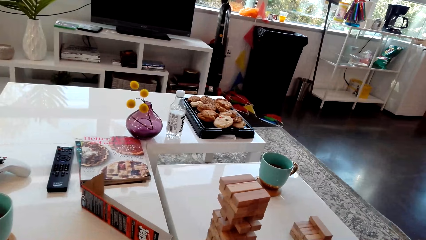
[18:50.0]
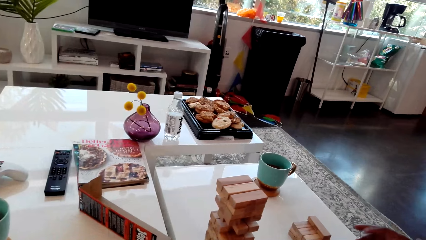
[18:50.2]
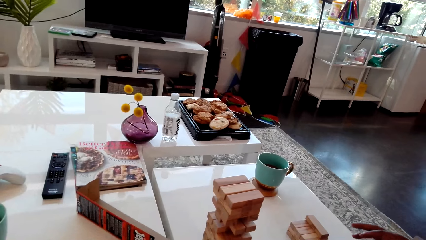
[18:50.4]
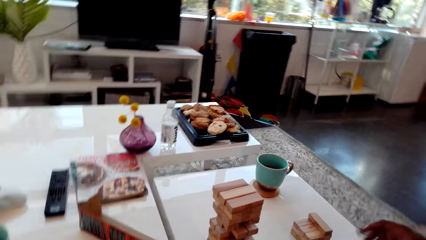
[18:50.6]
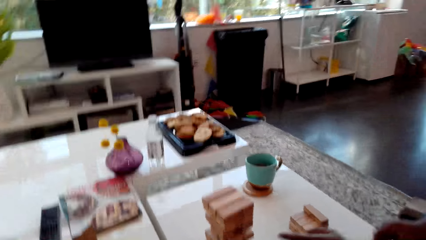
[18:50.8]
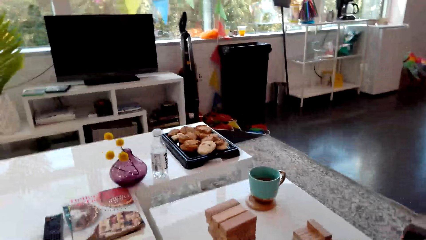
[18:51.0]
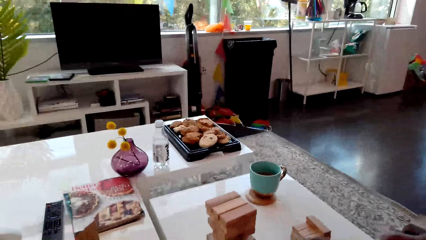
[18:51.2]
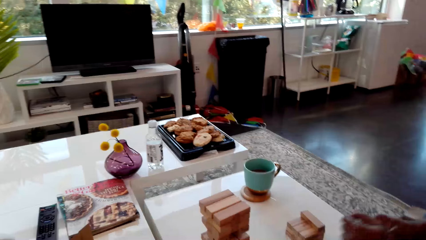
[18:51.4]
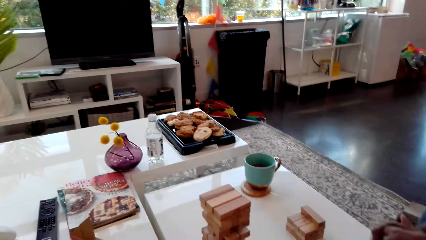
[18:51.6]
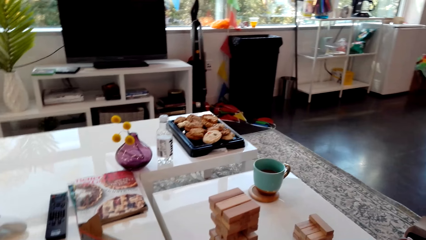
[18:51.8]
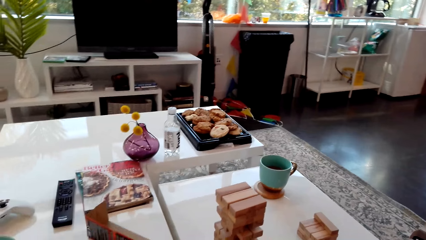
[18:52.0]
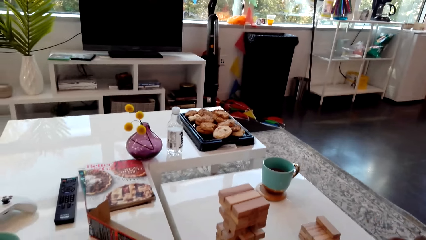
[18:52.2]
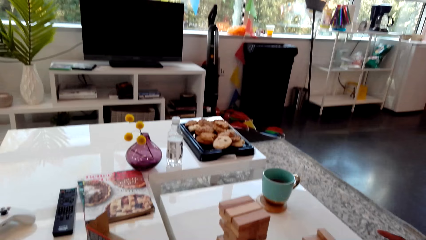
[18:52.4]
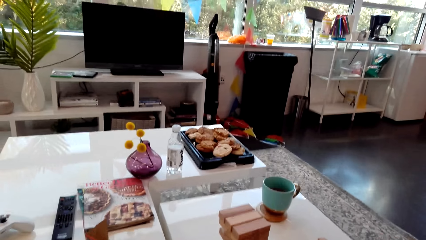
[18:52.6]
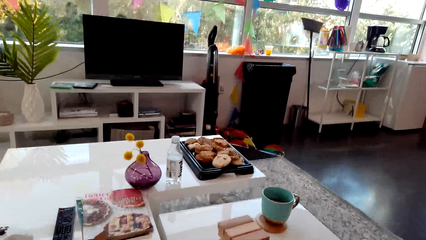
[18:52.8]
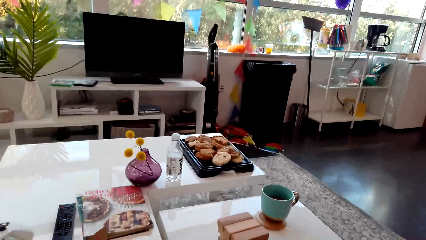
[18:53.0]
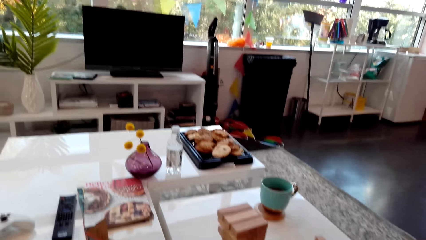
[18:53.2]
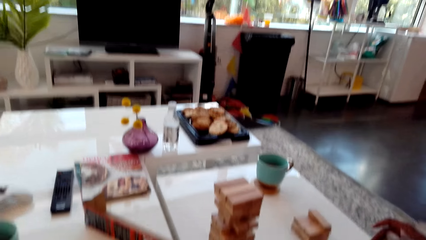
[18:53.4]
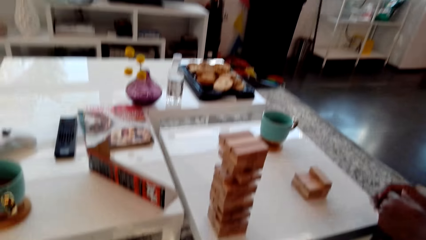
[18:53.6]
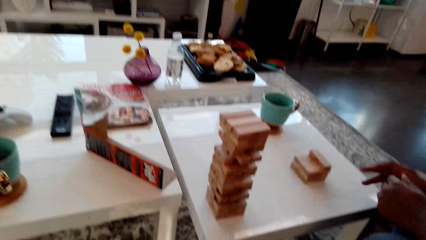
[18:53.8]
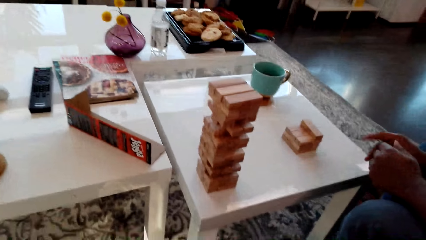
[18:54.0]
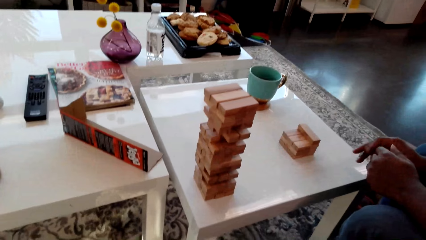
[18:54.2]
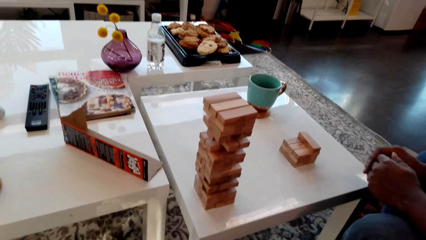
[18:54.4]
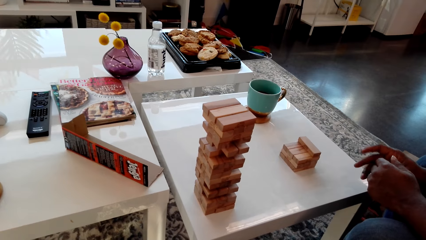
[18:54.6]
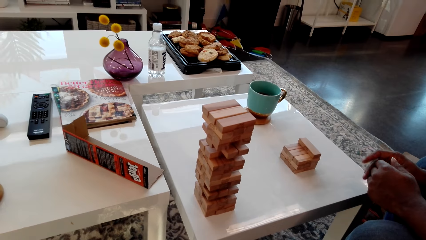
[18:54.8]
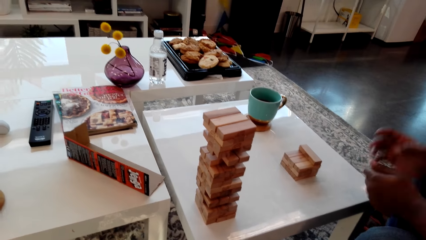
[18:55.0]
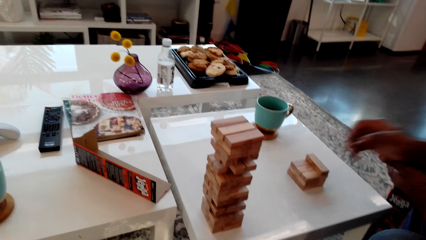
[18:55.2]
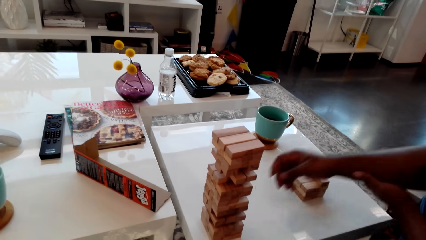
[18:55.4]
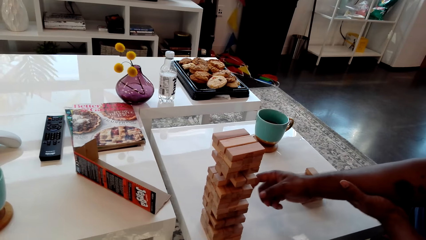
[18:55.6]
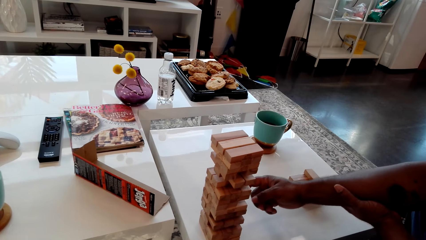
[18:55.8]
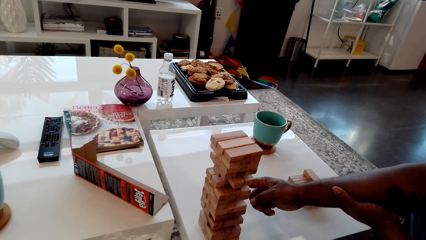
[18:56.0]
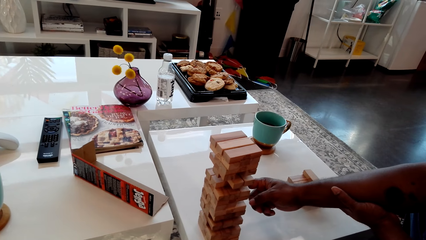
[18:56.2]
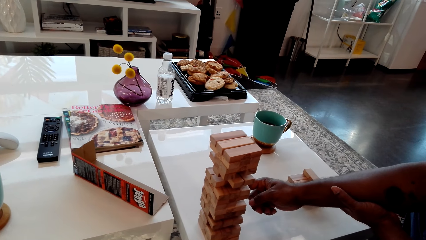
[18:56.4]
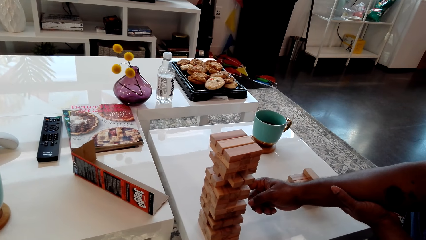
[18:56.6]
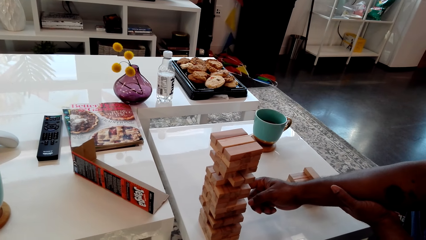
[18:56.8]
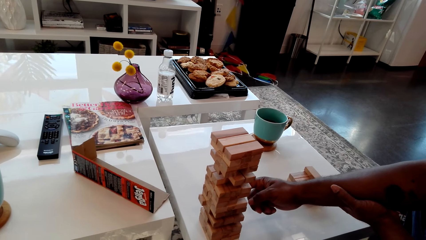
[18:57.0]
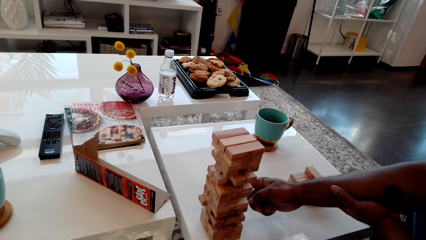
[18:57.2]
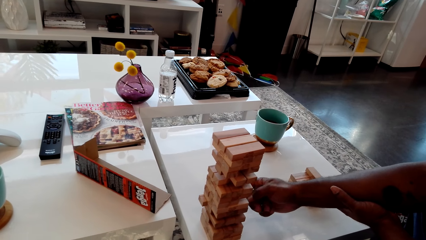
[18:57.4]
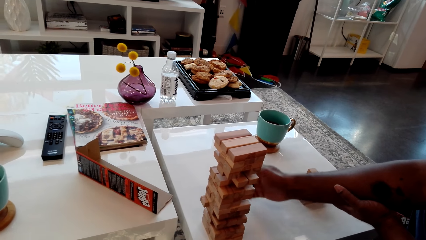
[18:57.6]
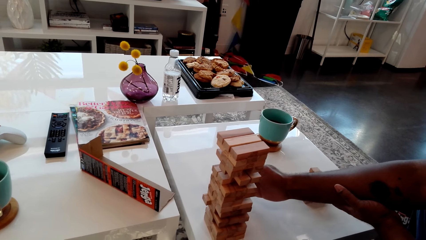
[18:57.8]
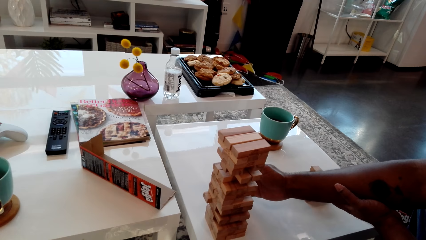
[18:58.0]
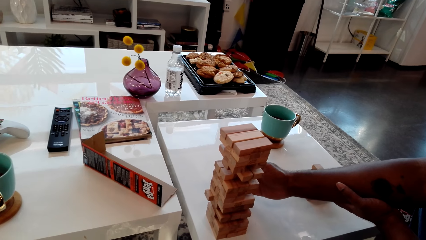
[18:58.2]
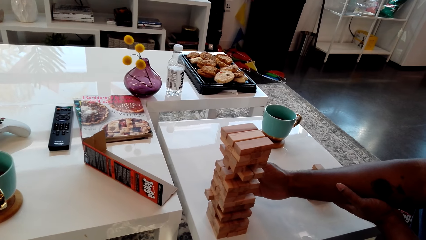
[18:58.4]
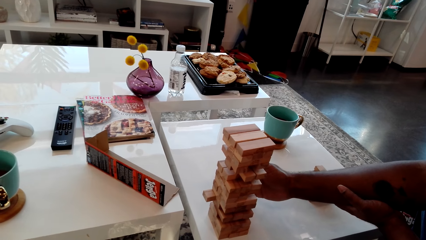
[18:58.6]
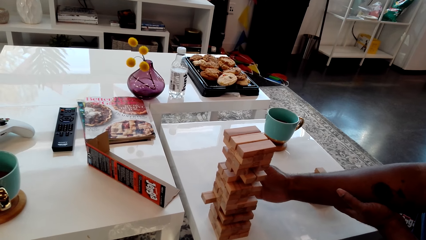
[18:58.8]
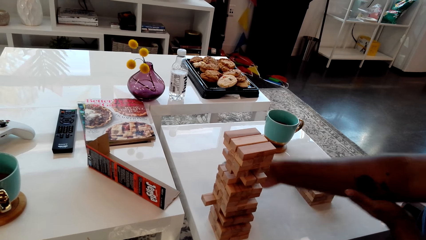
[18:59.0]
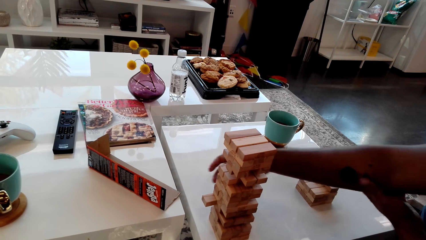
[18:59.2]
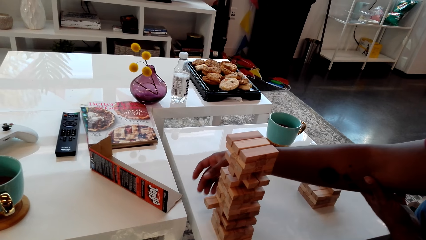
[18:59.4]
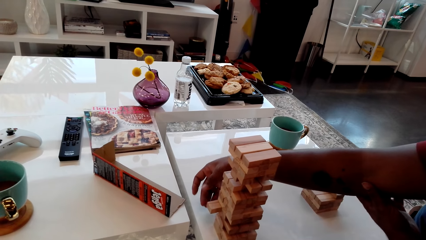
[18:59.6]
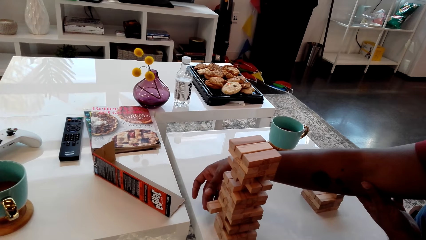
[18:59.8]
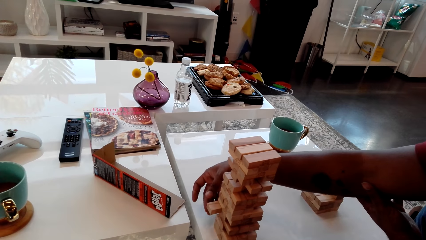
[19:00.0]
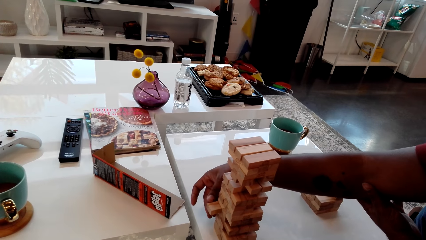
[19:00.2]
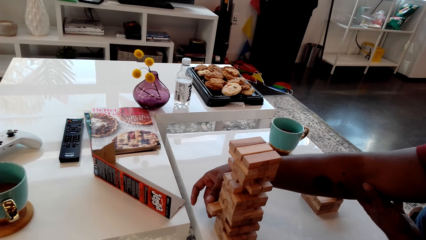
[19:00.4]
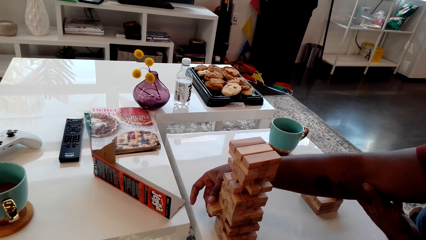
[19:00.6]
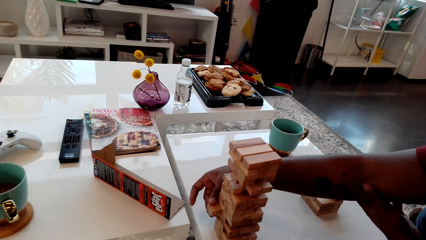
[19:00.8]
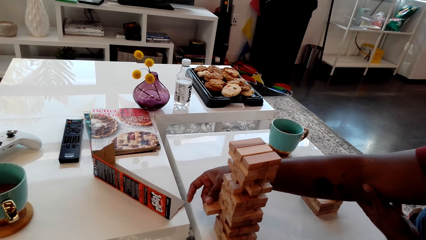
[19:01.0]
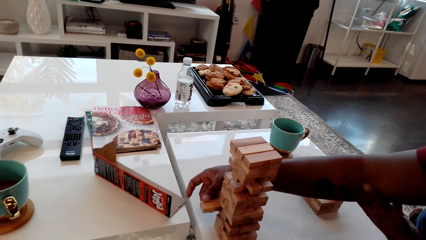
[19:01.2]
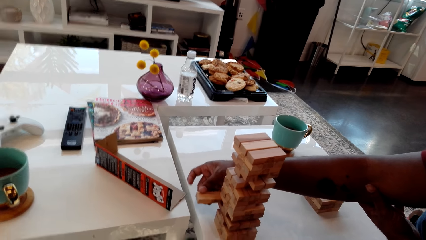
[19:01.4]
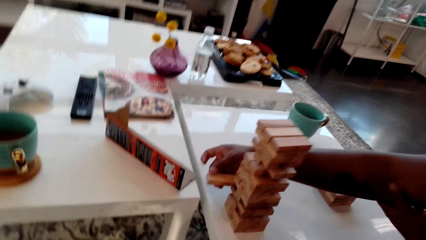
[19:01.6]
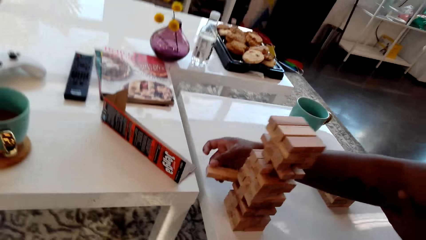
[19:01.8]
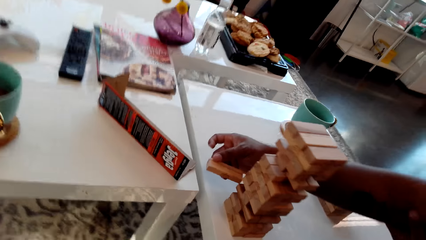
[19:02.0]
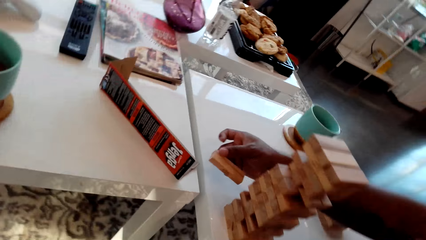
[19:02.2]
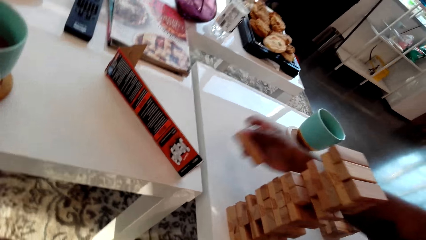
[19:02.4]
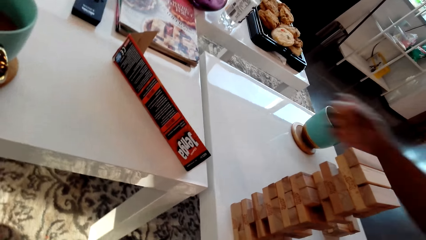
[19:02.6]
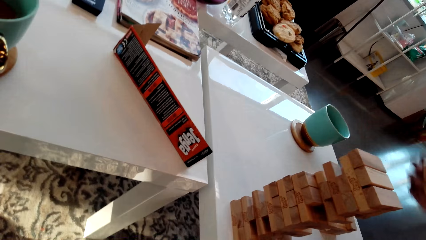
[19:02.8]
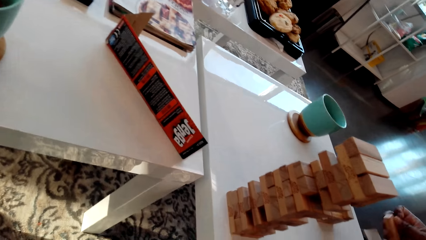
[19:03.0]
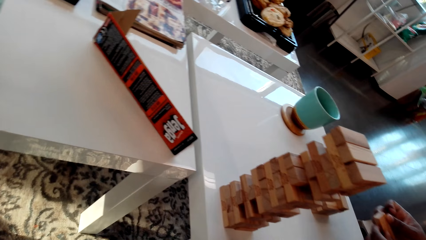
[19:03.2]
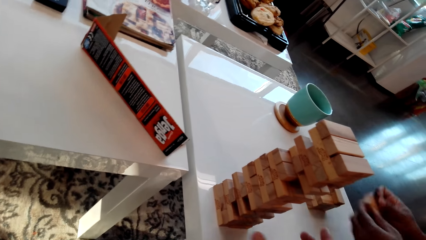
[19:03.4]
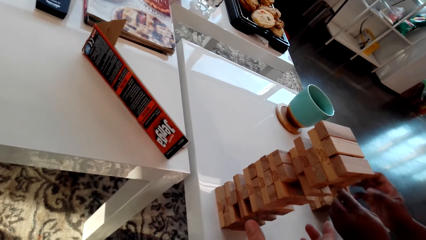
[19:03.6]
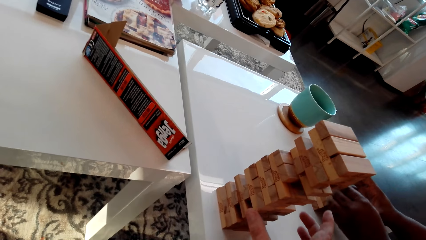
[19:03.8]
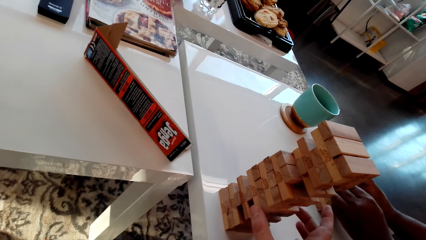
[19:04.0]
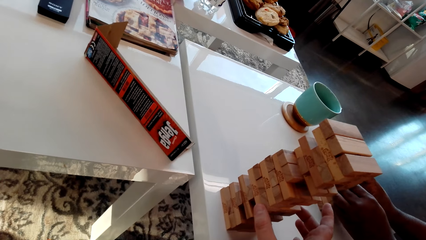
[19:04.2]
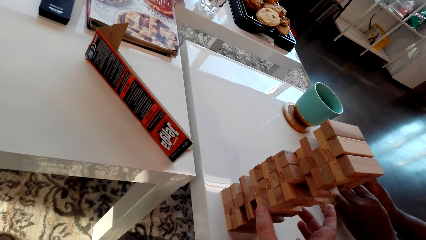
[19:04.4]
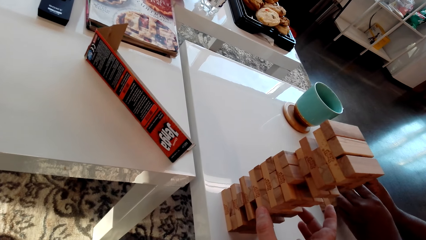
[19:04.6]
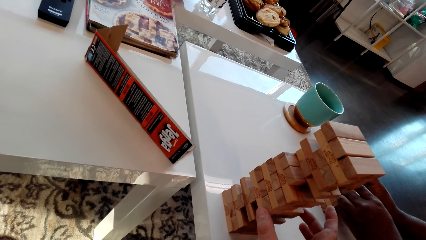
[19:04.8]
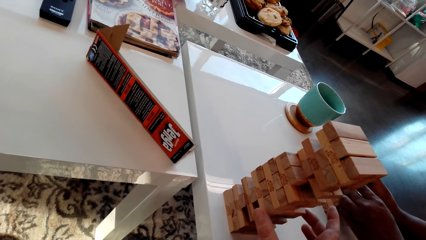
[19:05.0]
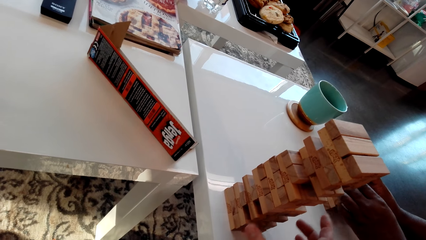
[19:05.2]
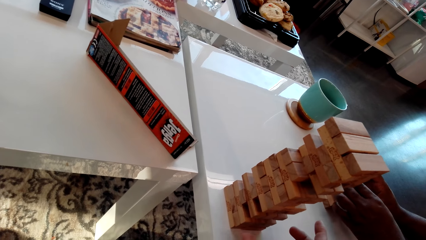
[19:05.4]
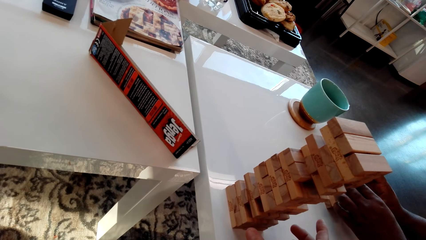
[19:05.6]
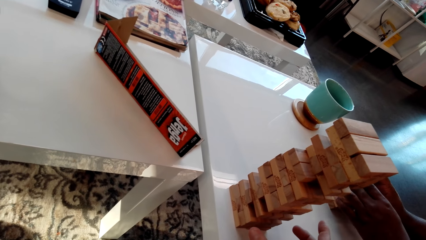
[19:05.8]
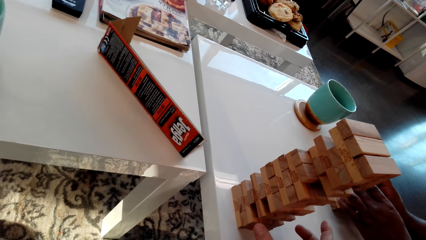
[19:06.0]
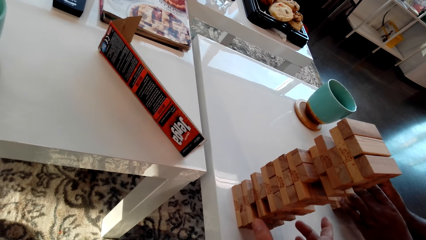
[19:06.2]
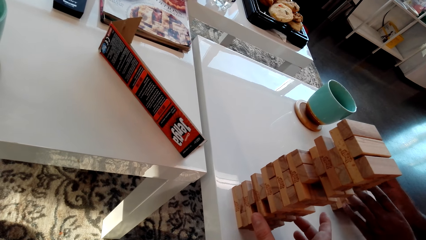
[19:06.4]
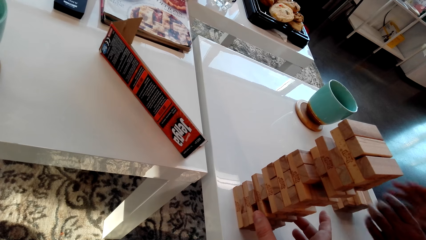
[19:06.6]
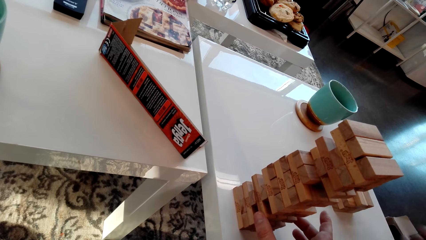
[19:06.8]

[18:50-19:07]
The camera wearer puts the piece of wood aside on the table. A man removes the giant tumbling block from the tower.
